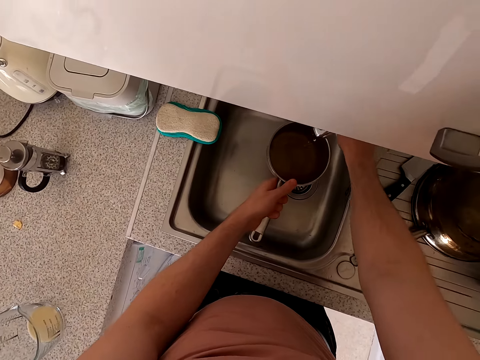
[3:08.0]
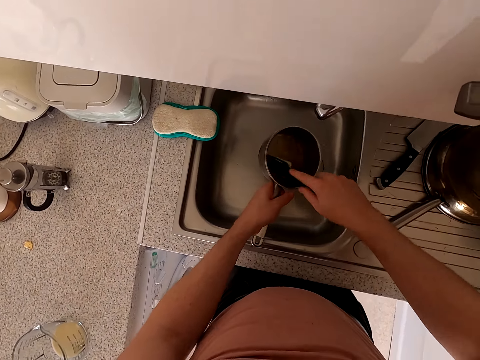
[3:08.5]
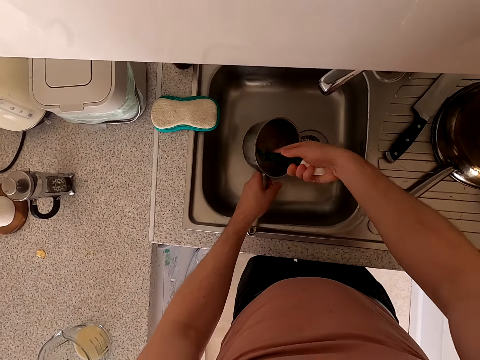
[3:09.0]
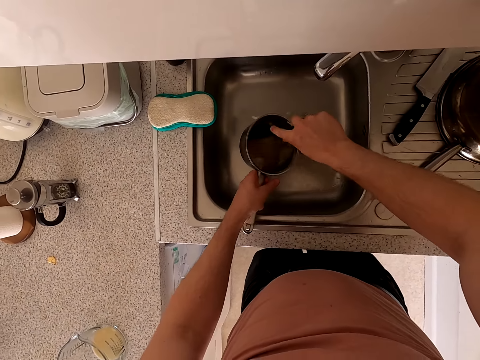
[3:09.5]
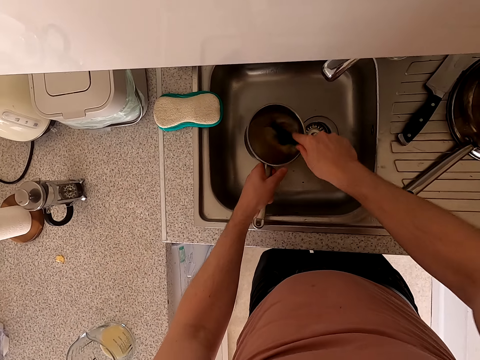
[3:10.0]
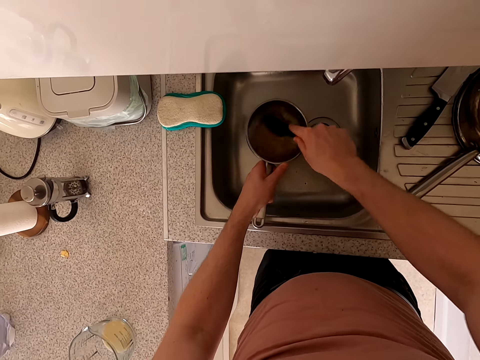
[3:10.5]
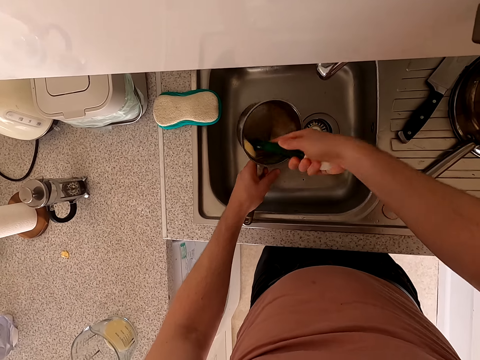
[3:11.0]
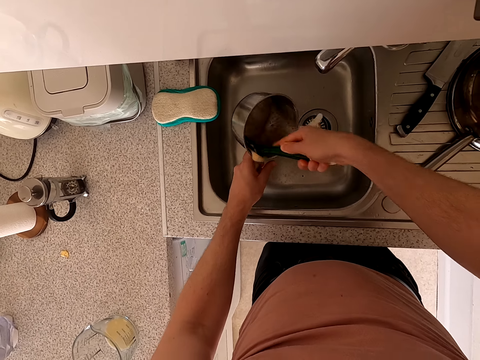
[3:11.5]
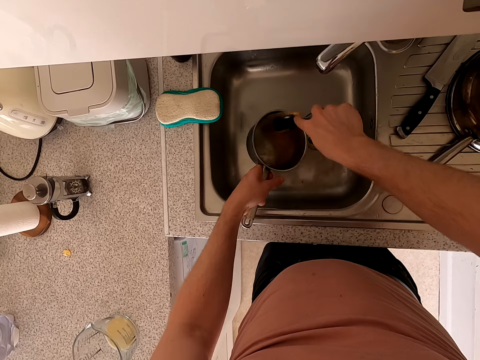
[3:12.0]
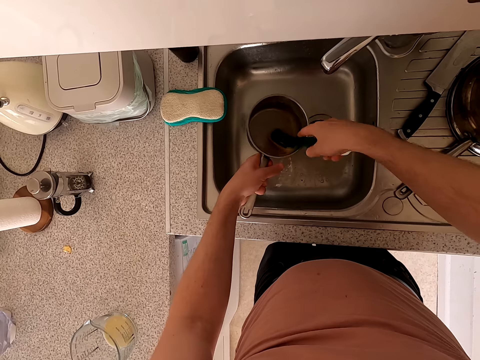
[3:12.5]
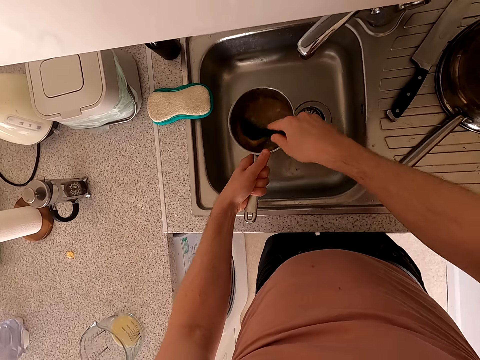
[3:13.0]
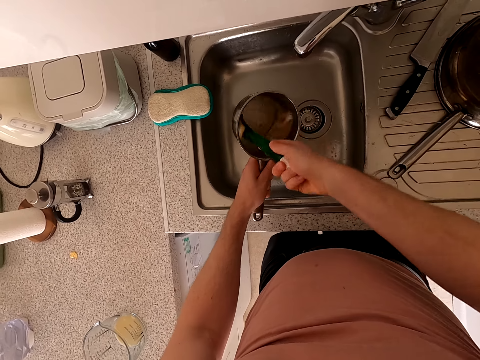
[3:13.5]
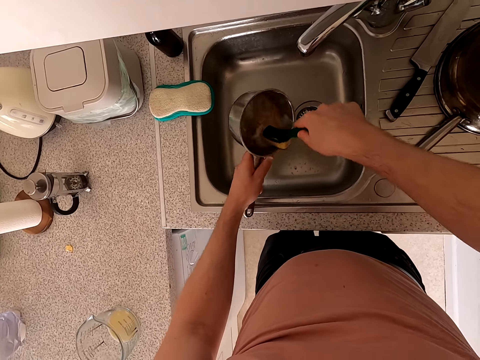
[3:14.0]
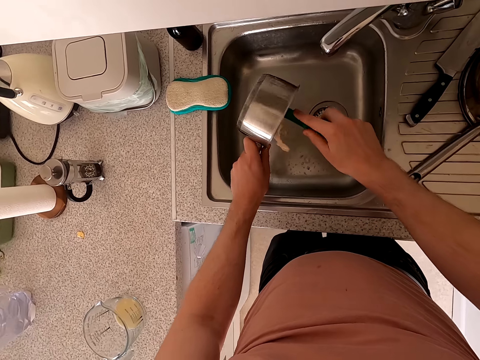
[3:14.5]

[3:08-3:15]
The camera wearer closes the tap. They scrub the cooking pot. They wash the bowl.

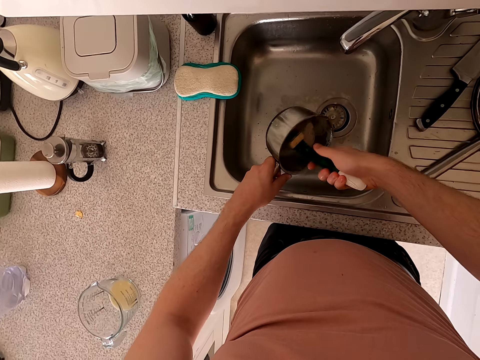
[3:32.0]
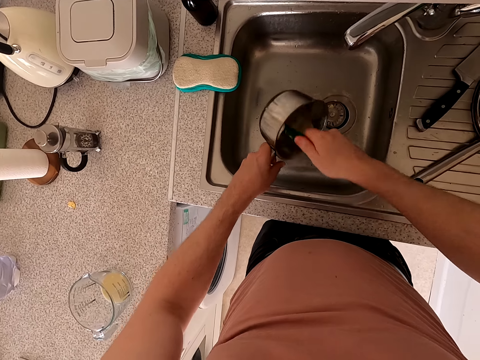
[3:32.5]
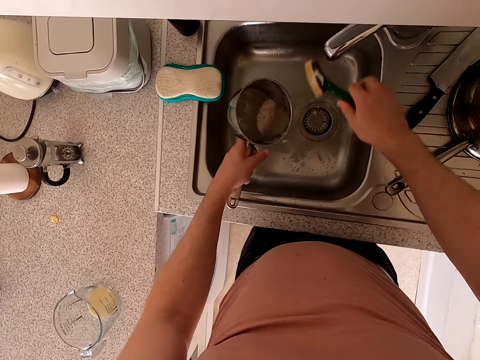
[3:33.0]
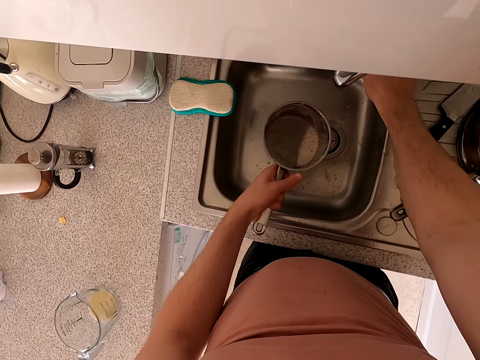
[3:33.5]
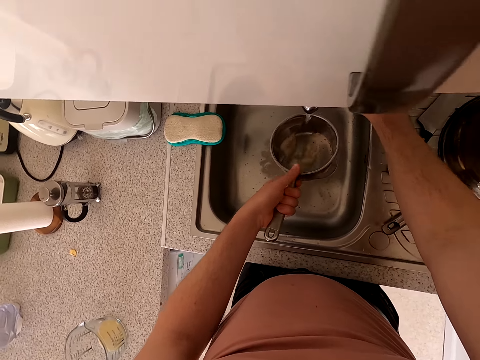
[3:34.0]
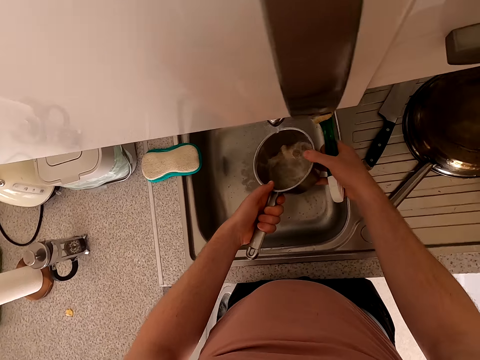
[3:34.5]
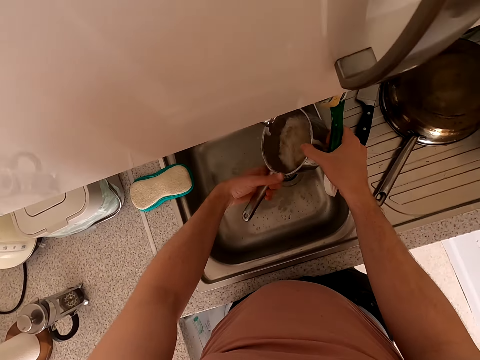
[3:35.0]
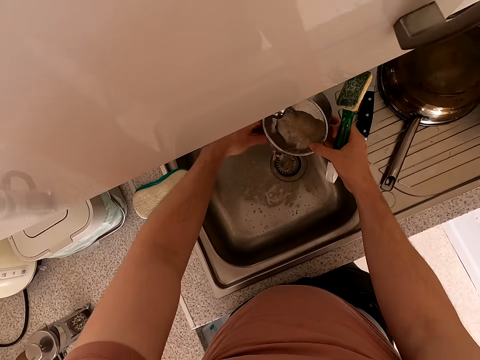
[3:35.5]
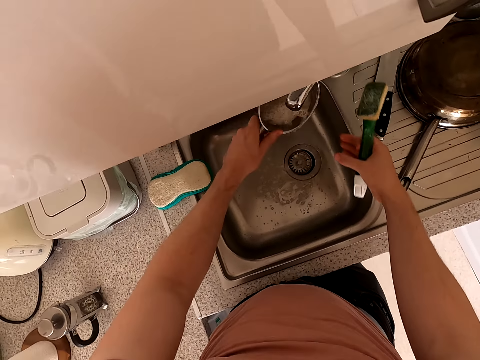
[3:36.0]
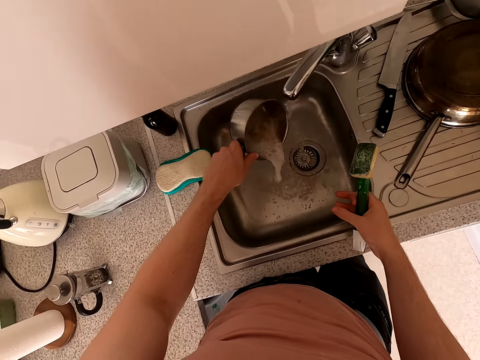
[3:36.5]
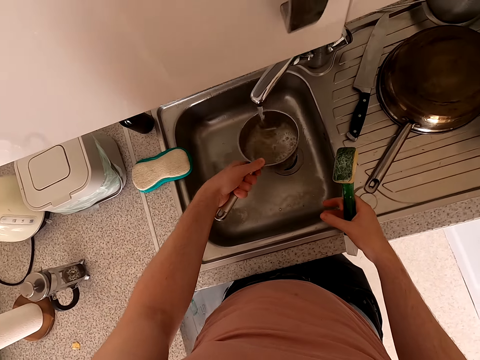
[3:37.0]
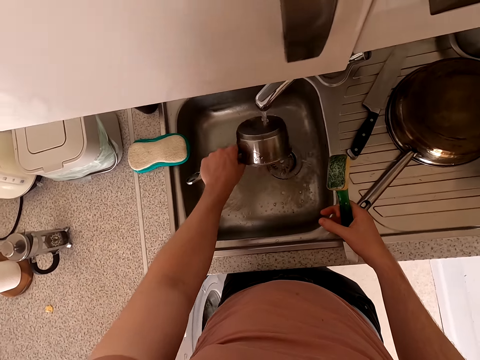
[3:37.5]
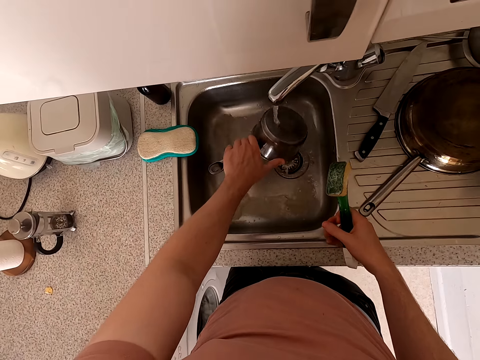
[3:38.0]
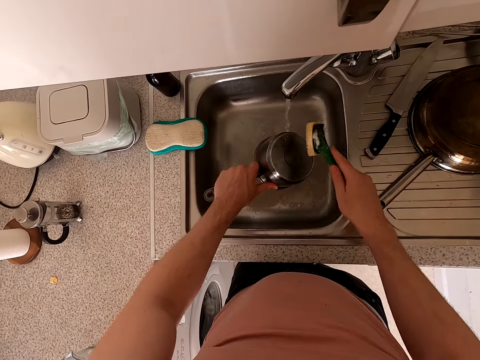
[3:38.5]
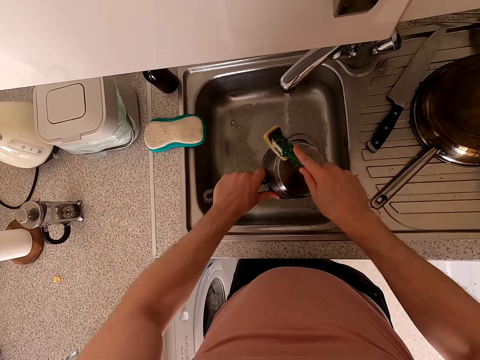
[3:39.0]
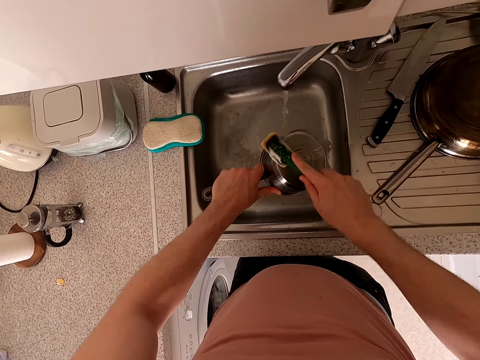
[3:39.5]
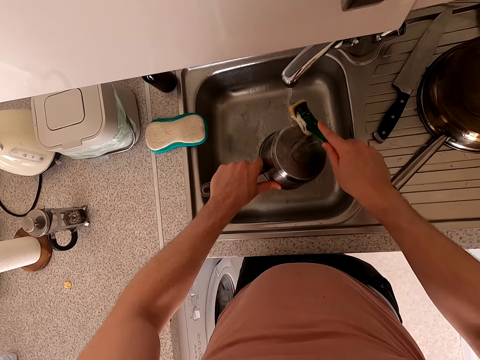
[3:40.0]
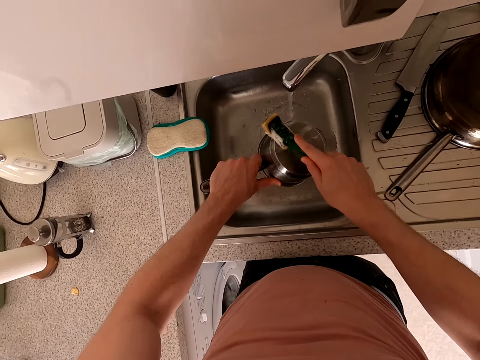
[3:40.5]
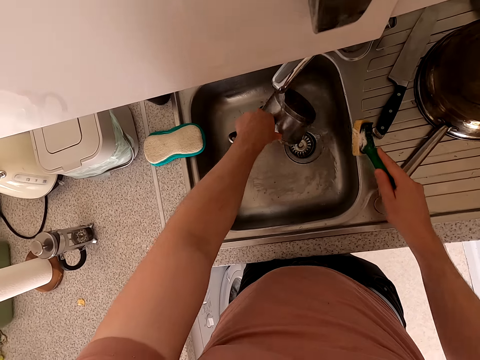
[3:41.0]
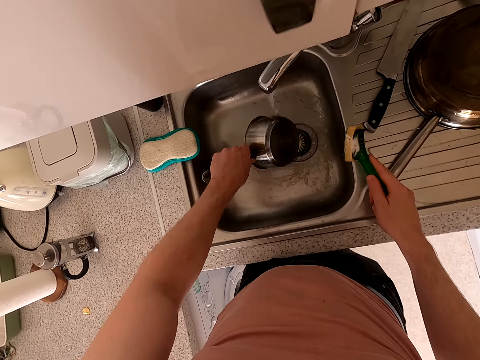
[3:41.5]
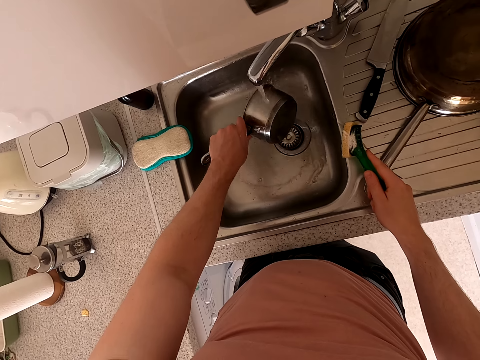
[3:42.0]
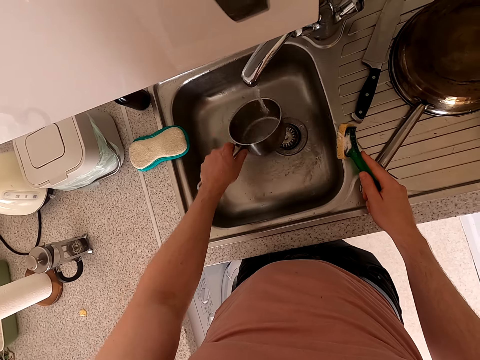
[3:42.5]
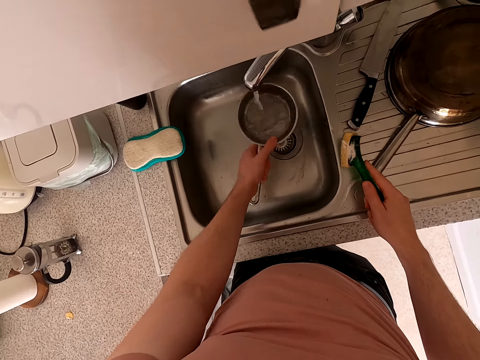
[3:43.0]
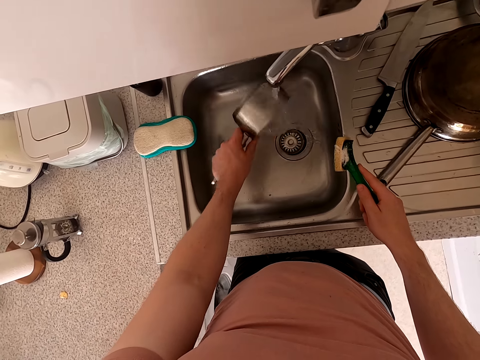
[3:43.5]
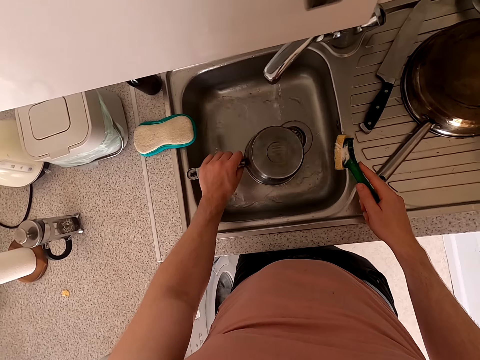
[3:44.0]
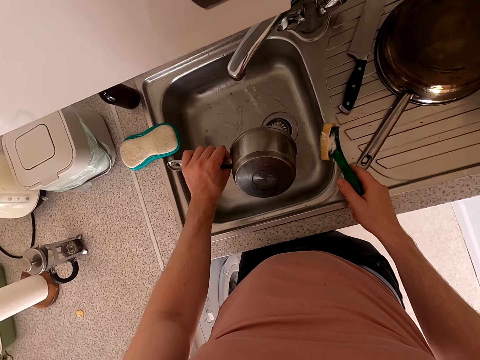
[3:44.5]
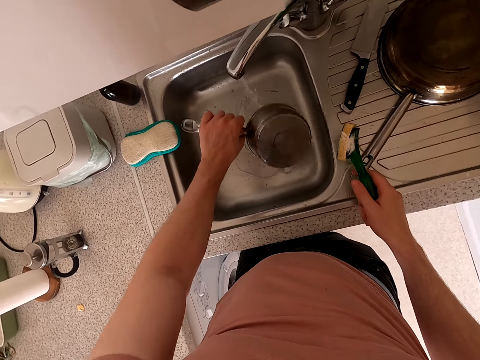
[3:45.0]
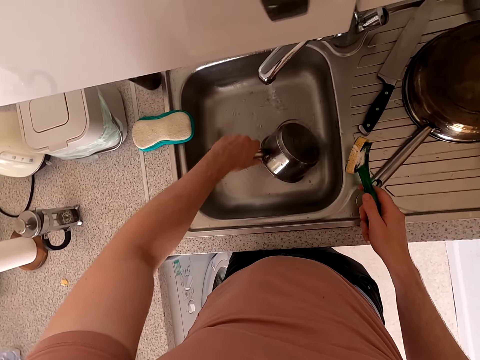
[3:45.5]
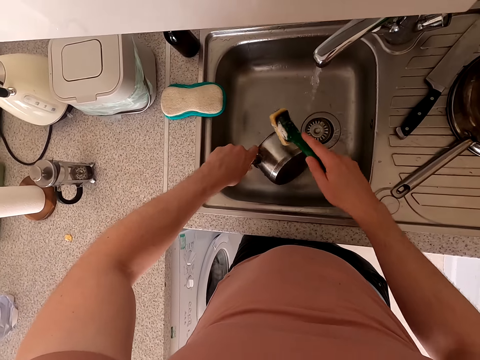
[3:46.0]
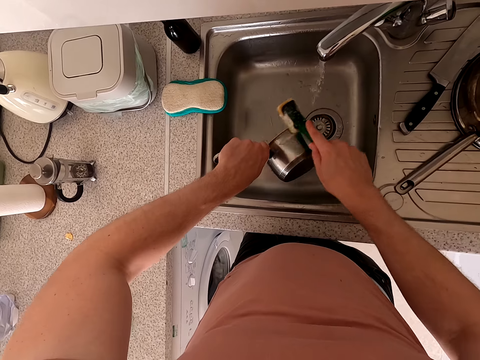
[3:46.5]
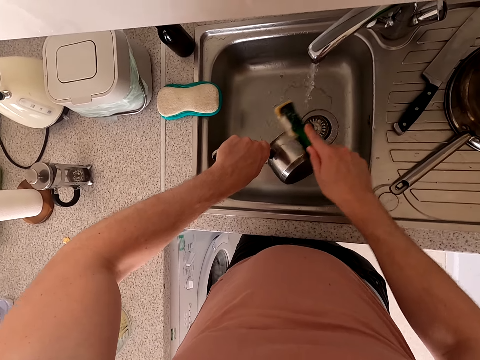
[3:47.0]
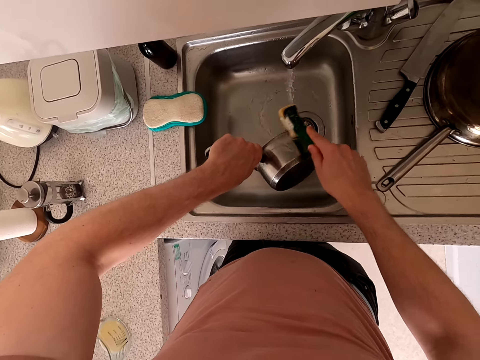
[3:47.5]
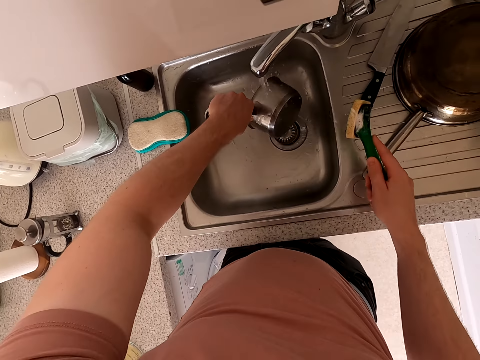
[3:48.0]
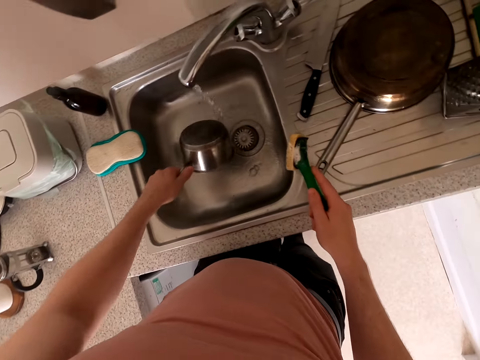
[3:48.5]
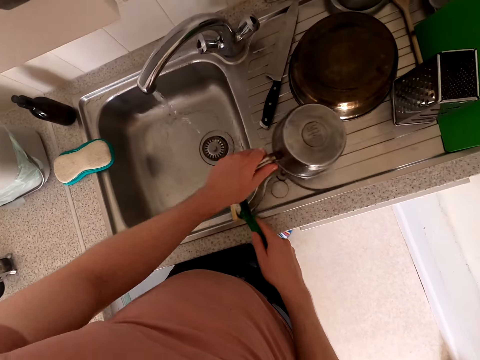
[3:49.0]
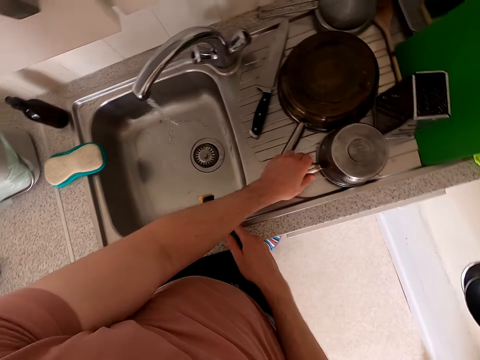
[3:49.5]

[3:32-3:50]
The camera wearer opens the tap. They rinse the bowl. They wash the bowl. They rinse the bowl. They wash the bowl. They rinse the bowl and put the bowl down.

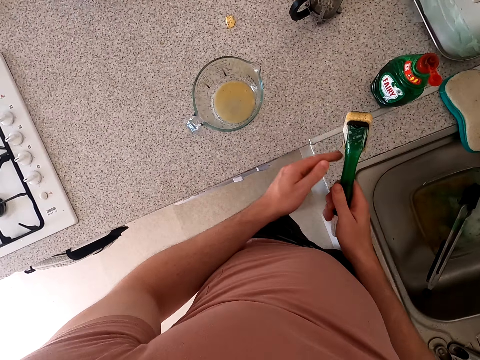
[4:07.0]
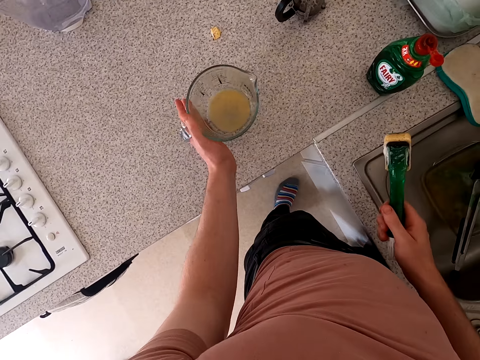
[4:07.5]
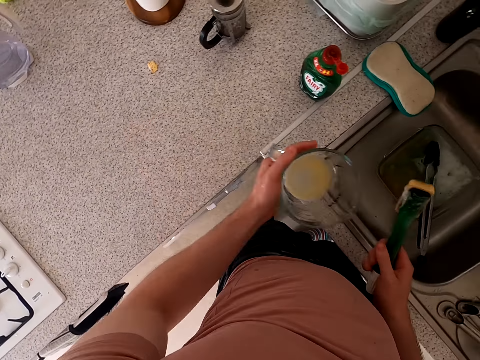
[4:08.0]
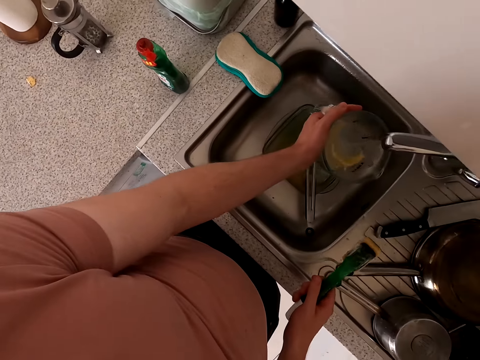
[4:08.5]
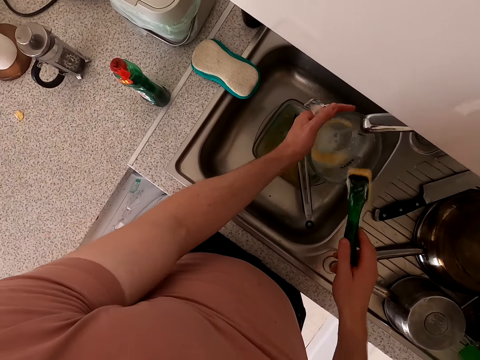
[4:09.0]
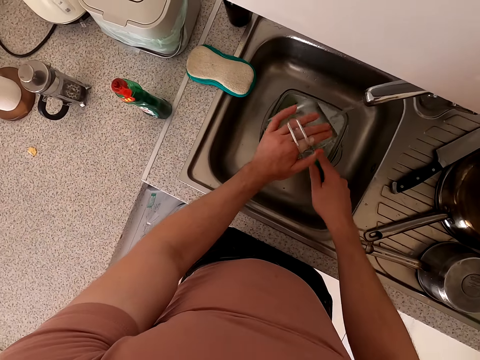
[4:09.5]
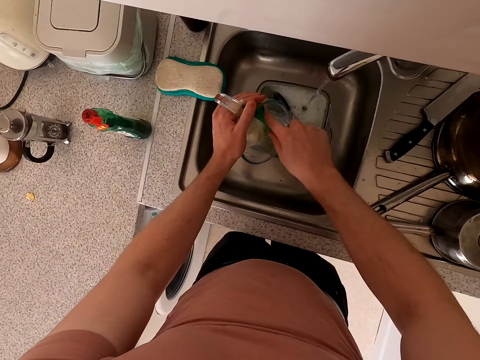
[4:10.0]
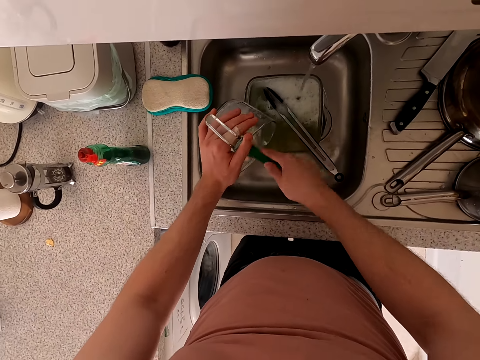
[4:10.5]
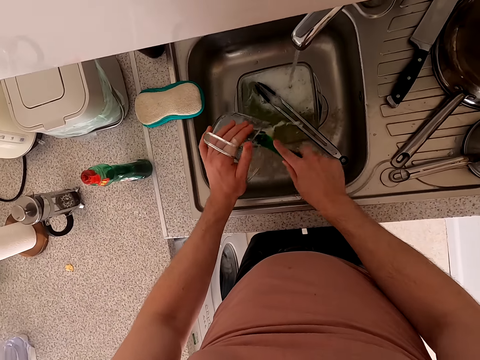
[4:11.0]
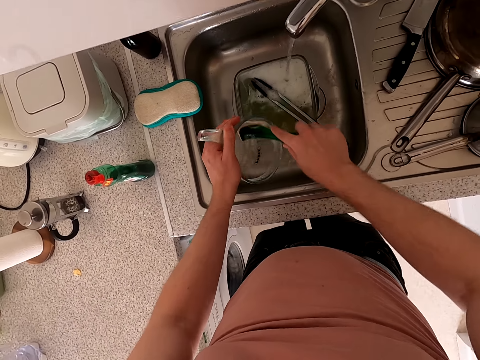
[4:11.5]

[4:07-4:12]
The camera wearer picks up a jug. They rinse the jug. They wash the jug.
